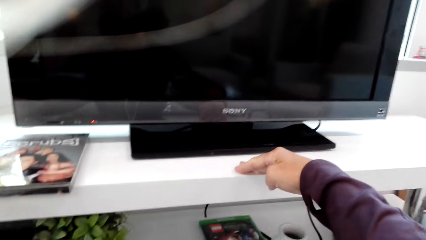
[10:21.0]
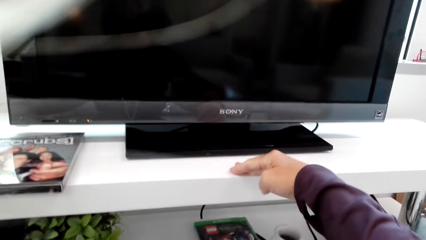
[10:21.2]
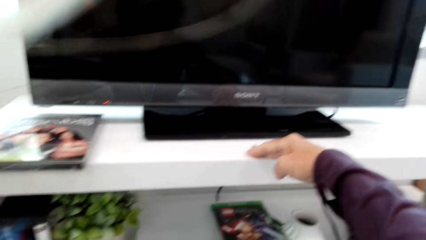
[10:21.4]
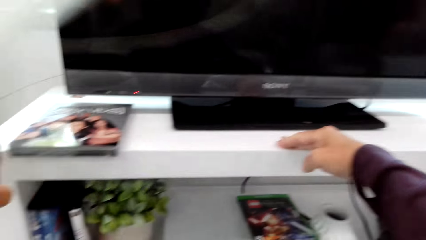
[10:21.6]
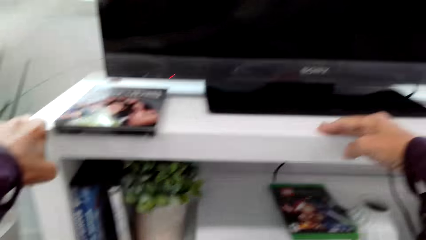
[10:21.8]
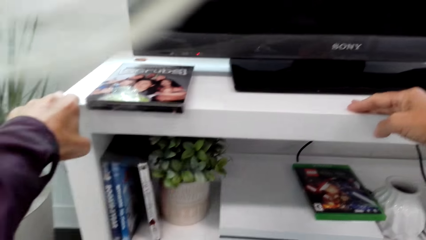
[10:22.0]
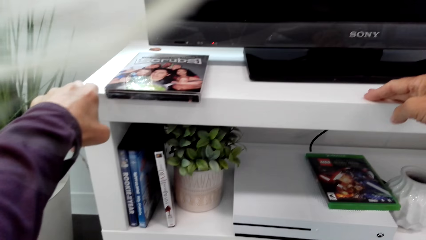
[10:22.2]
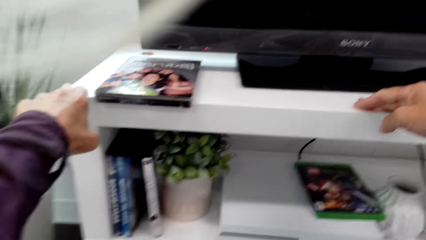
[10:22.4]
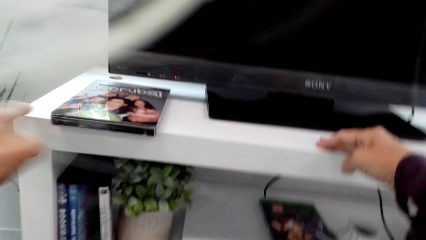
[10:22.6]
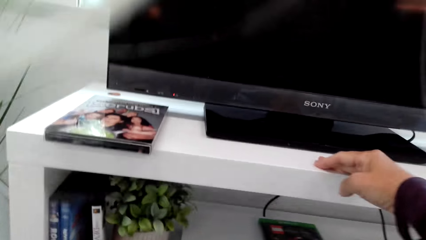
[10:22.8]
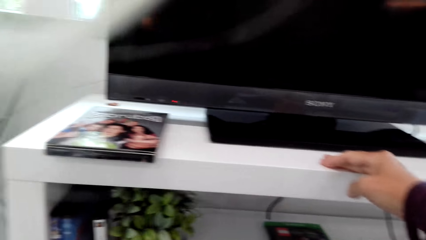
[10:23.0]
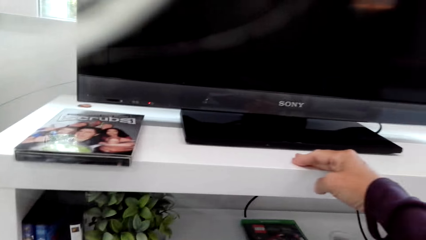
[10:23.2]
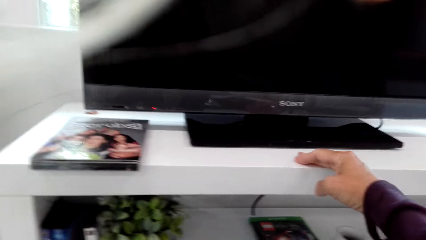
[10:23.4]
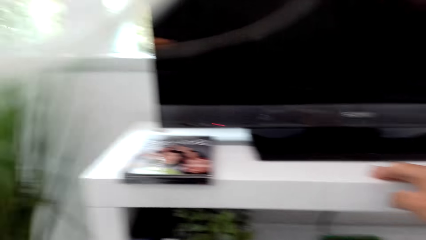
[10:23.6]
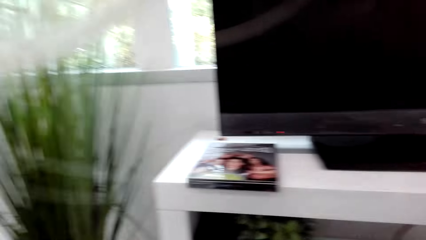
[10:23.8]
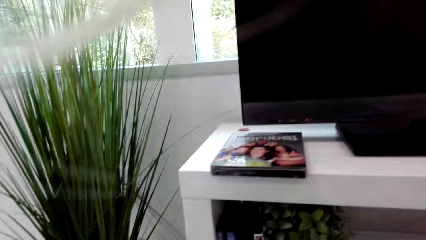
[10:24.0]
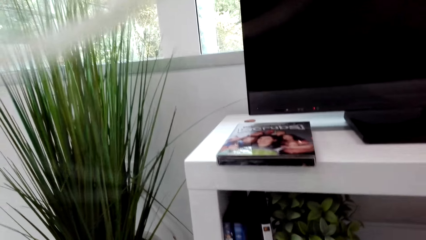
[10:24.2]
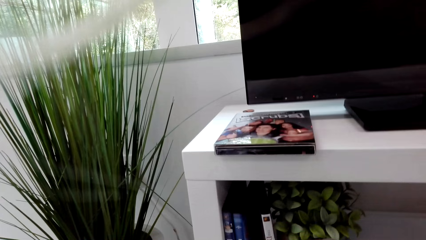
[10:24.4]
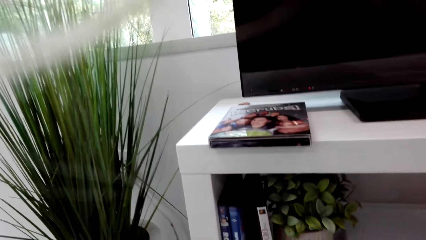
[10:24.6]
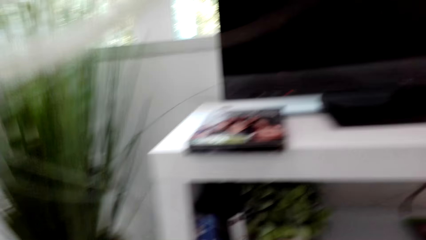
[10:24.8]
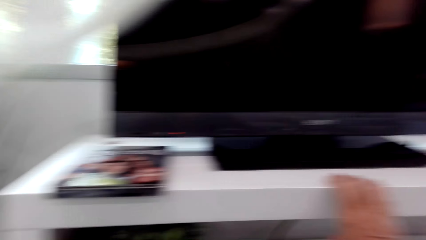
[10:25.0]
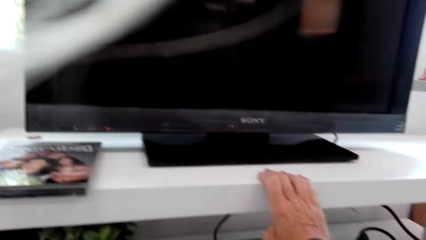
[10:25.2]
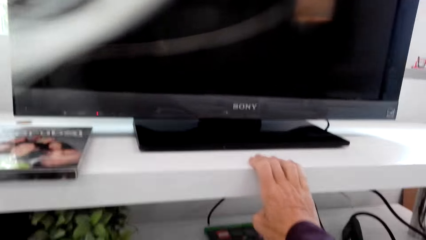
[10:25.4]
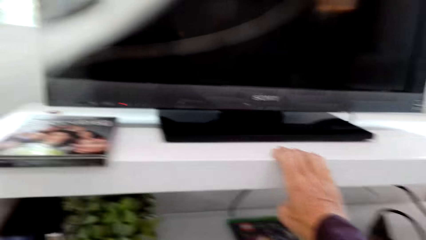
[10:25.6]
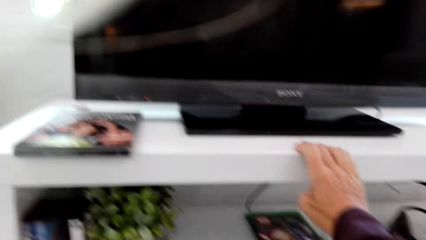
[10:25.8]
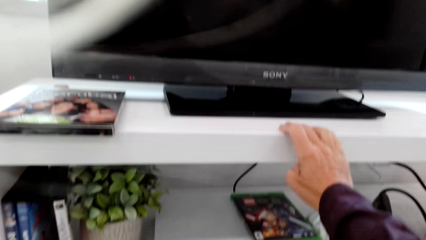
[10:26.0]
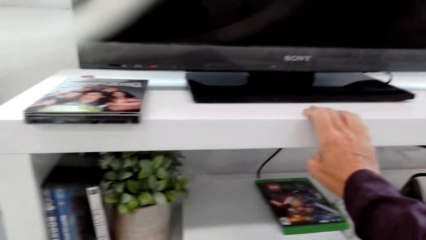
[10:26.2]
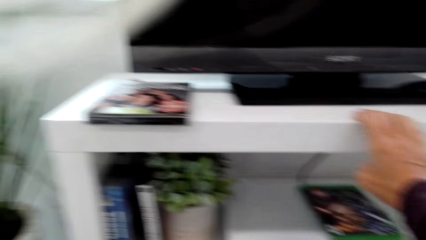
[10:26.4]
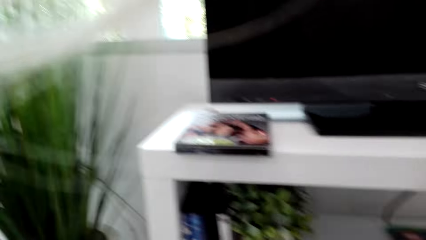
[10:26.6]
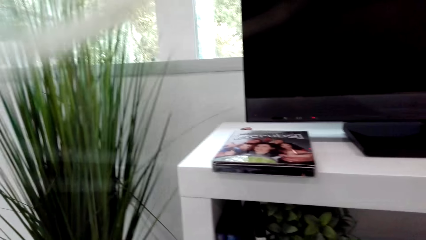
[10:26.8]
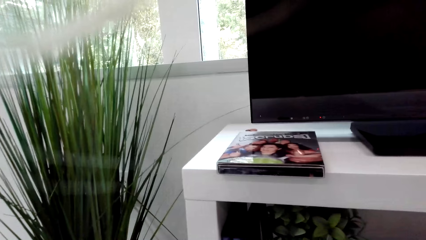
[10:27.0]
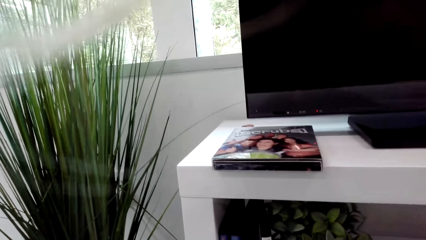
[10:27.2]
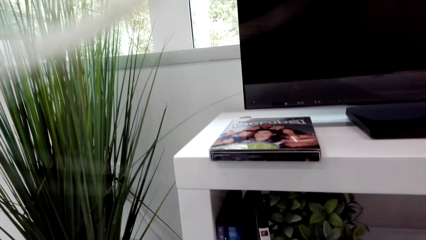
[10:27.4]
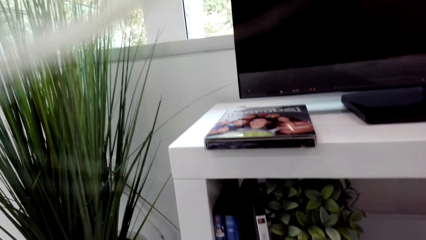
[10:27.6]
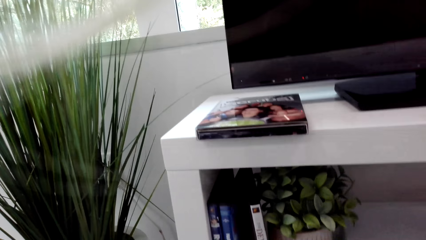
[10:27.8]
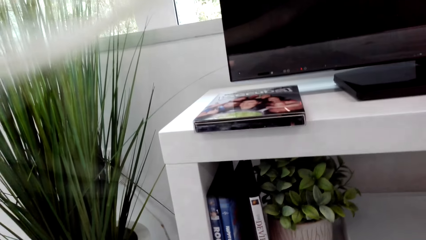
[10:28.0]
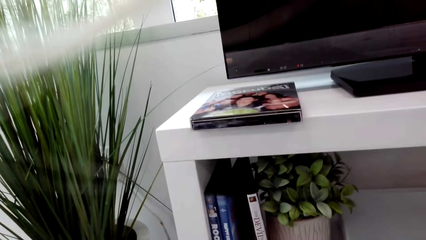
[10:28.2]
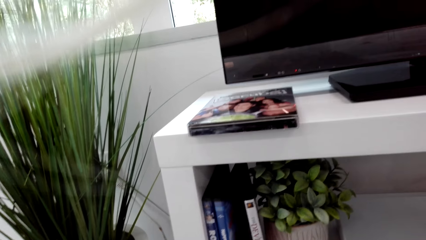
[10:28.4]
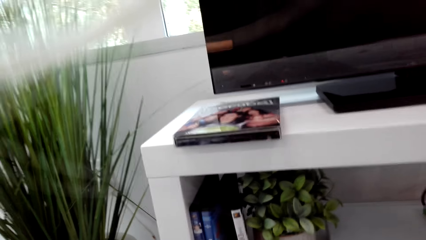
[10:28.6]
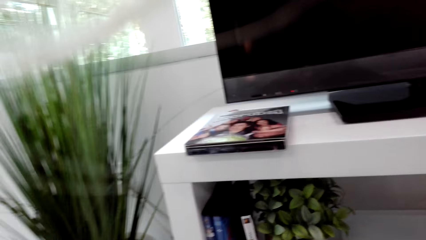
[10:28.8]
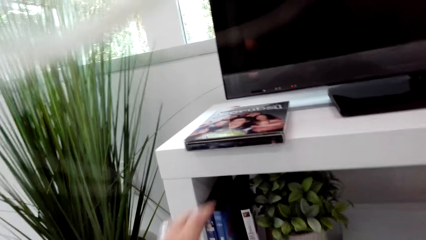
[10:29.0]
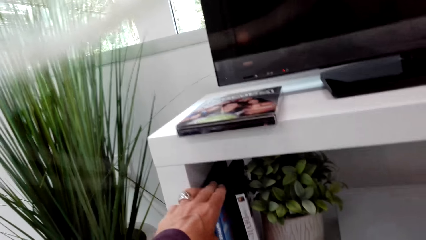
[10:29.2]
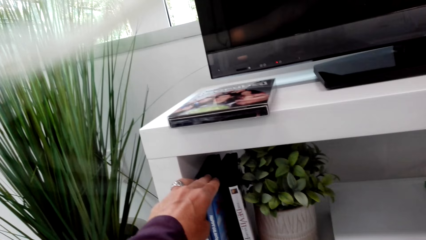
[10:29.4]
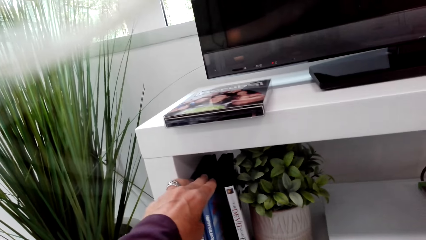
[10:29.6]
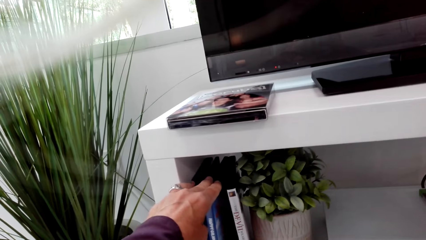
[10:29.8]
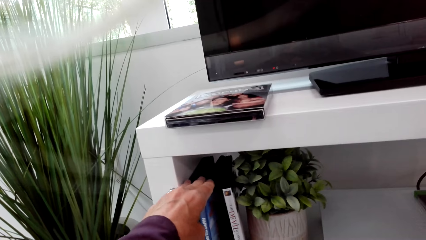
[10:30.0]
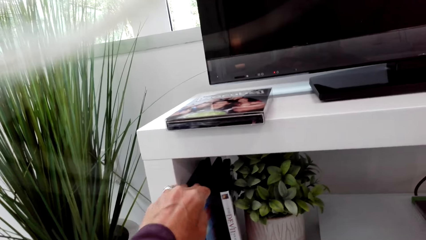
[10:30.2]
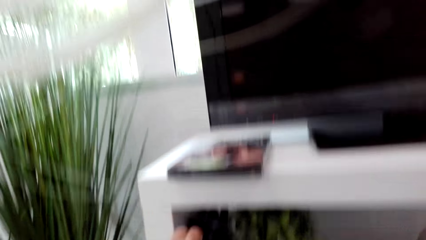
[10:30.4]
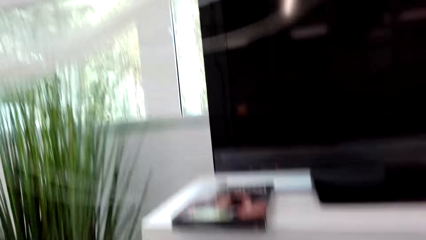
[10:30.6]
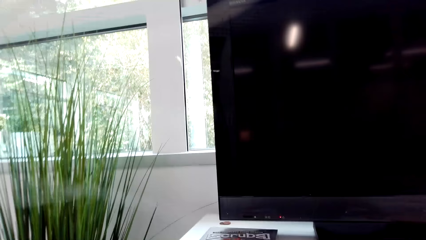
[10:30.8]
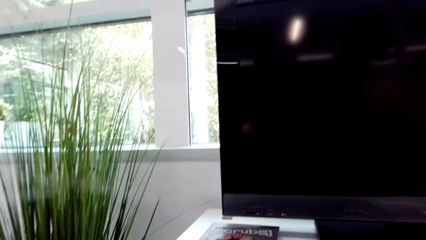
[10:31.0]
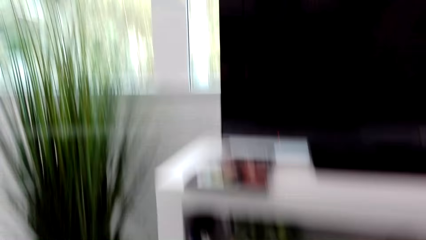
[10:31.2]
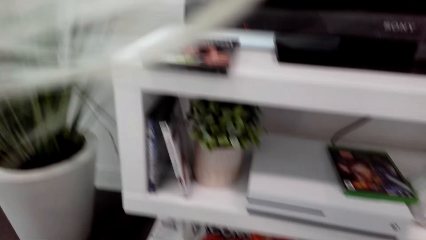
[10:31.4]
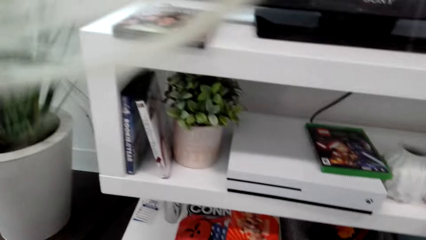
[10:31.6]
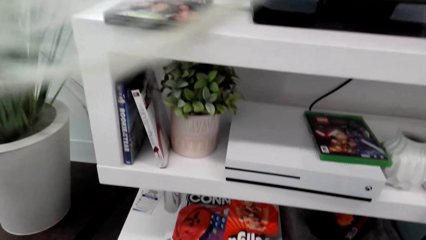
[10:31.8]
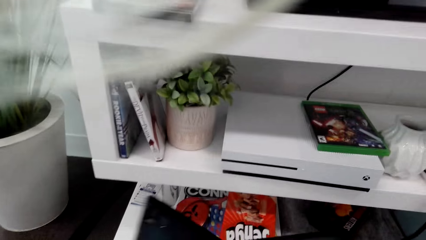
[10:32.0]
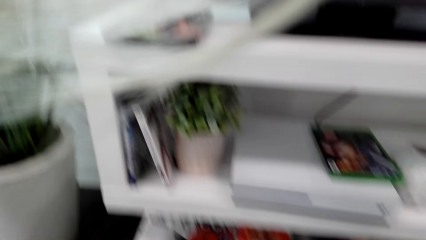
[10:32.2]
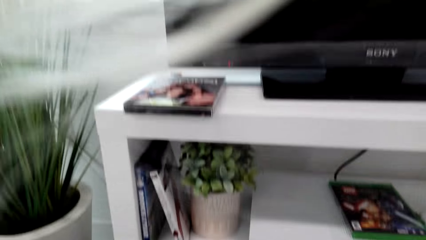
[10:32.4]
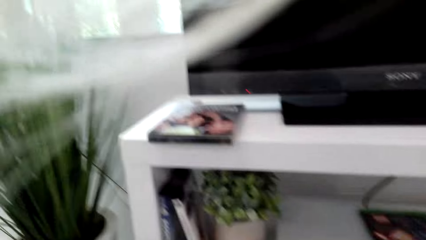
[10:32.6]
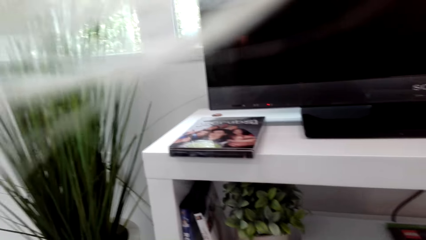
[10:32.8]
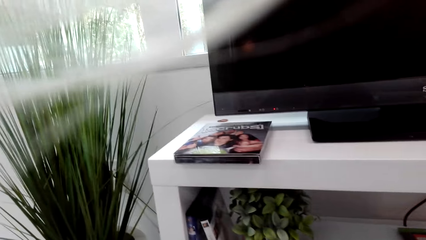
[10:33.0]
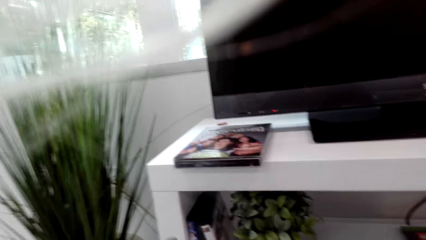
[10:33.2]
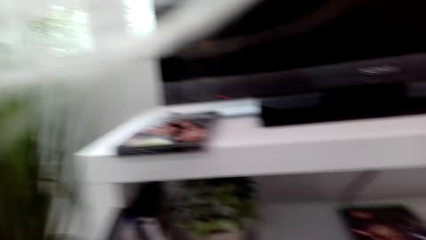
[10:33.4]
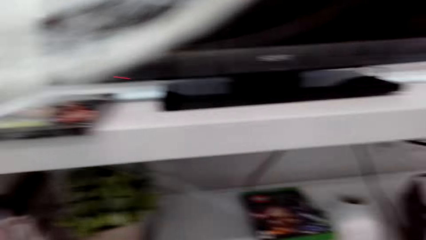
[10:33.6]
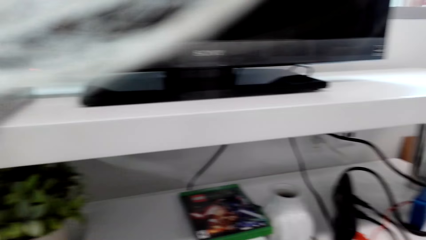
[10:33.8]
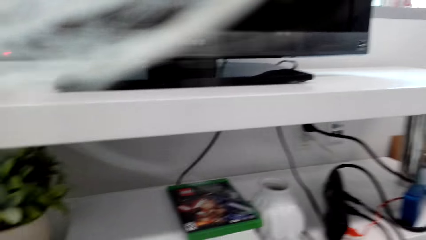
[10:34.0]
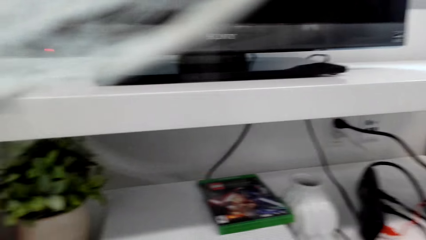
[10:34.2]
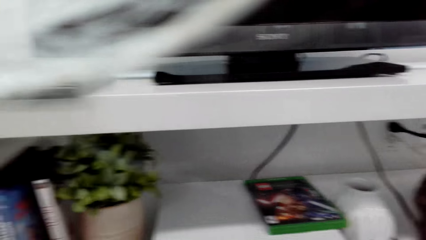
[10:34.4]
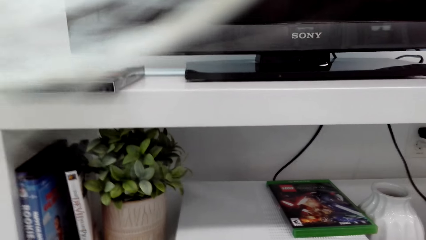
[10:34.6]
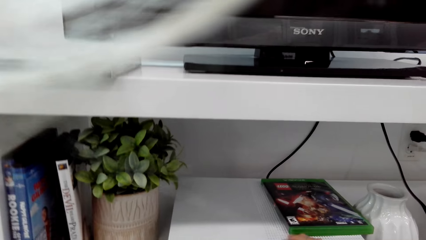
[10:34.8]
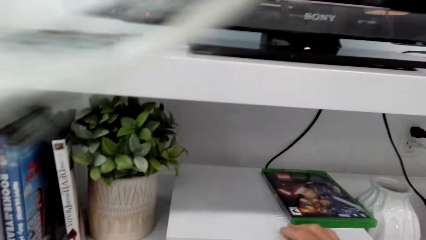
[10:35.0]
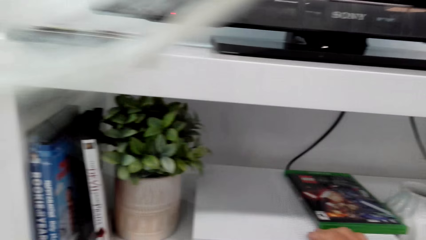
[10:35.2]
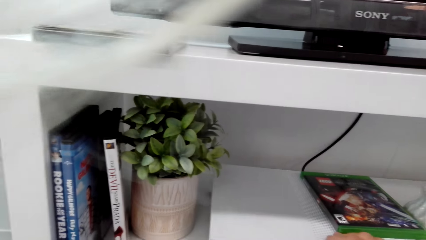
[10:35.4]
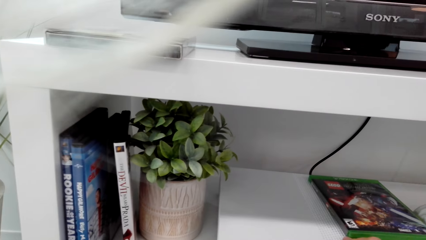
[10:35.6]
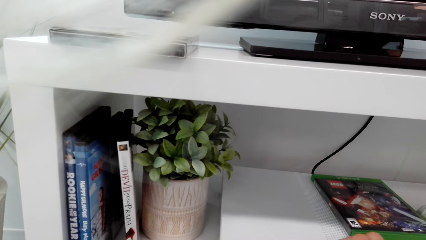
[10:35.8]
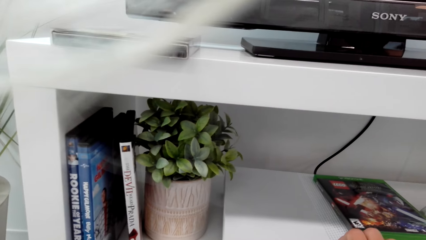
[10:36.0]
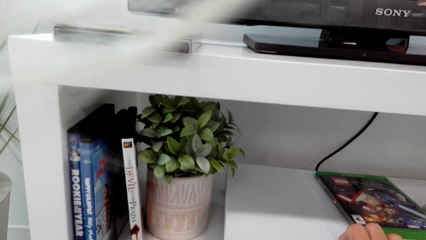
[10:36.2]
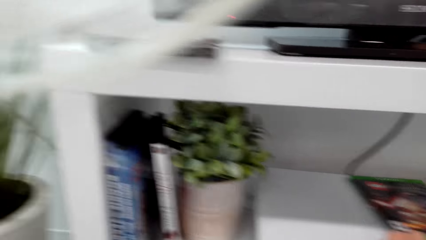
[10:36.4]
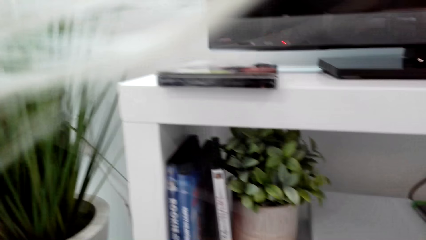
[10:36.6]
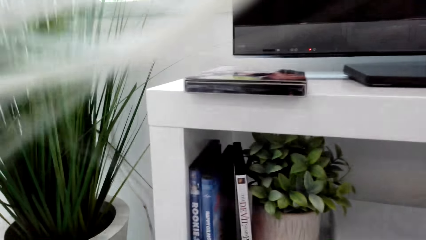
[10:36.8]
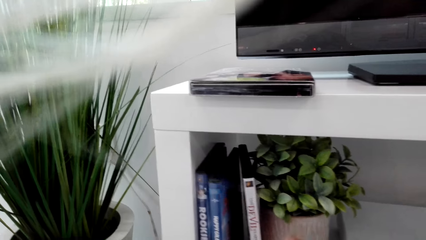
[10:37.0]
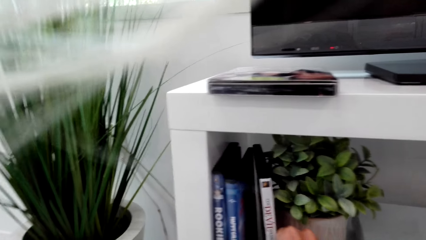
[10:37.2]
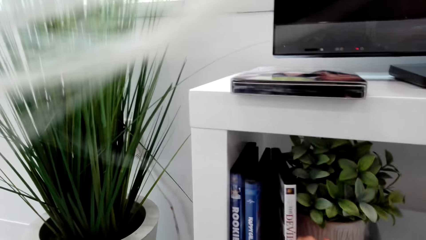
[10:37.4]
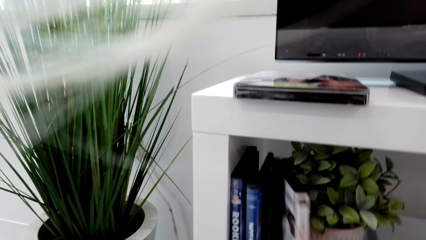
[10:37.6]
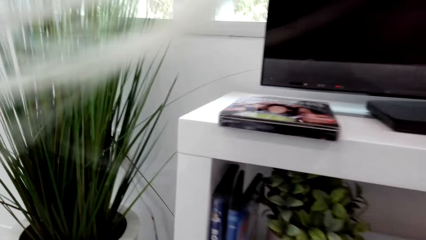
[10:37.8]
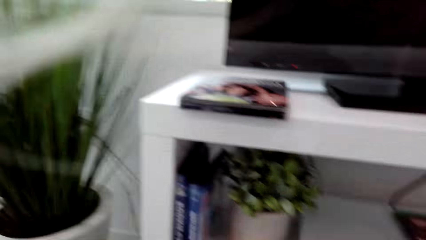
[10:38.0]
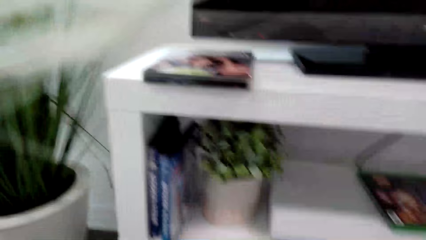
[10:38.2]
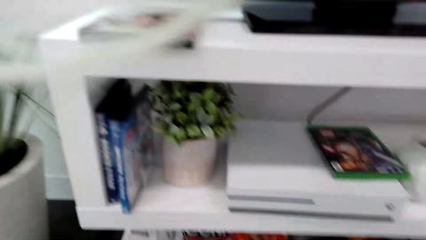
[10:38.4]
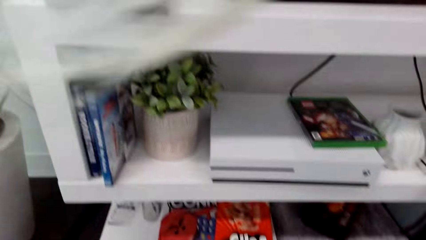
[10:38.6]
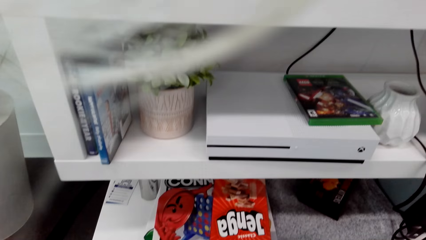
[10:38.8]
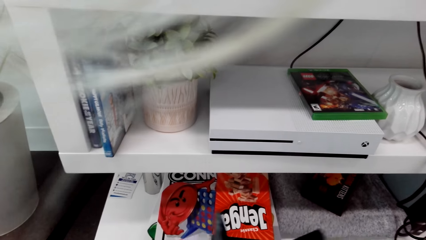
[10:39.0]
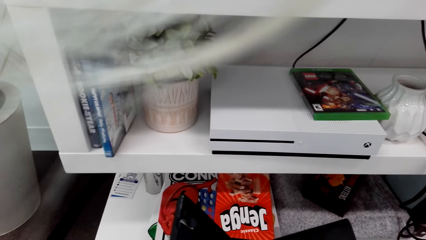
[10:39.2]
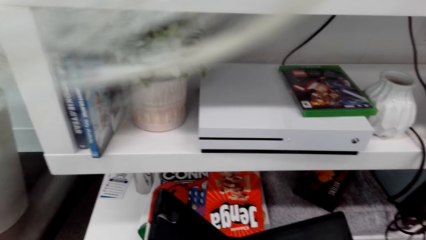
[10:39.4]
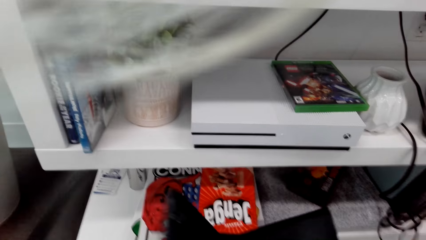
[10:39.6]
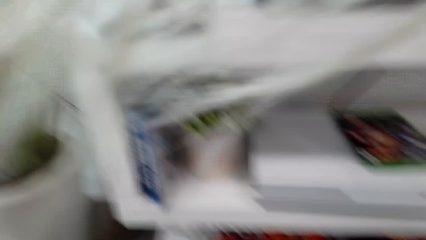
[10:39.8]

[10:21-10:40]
The camera wearer looks around. They remove their hand from the shelf. They look around the shelf. They touch a disc case on the shelf. They pick up the CD packaging. They look around. They pick a case from the shelf.
